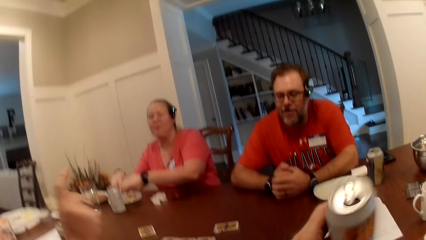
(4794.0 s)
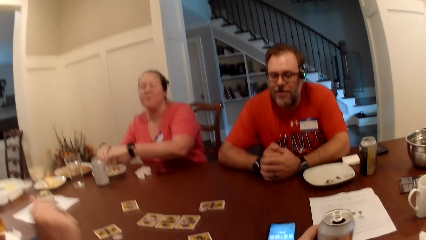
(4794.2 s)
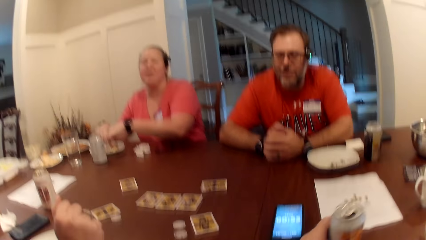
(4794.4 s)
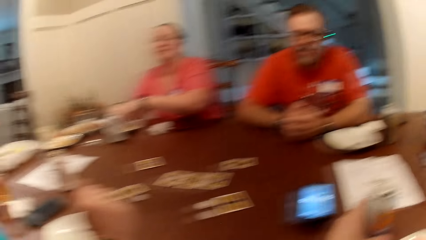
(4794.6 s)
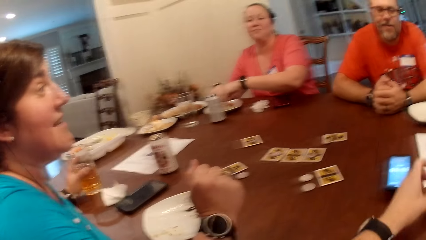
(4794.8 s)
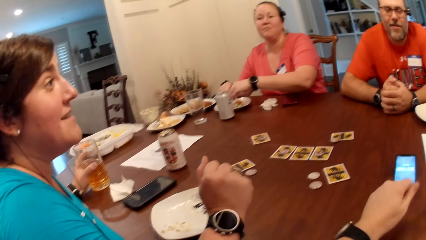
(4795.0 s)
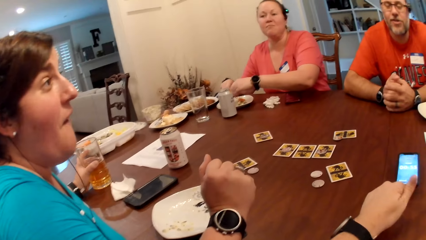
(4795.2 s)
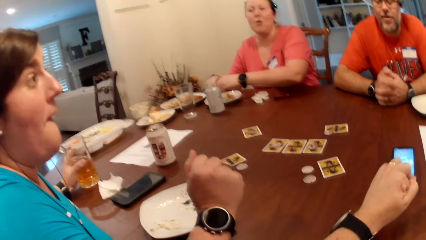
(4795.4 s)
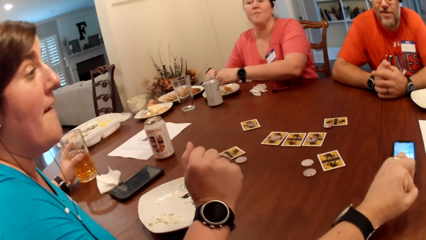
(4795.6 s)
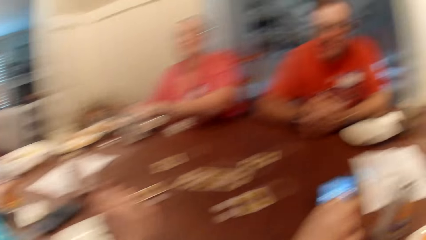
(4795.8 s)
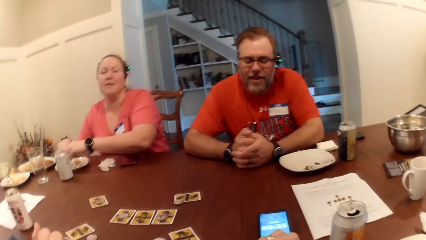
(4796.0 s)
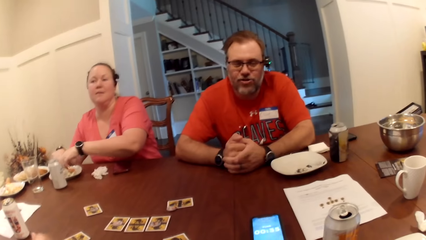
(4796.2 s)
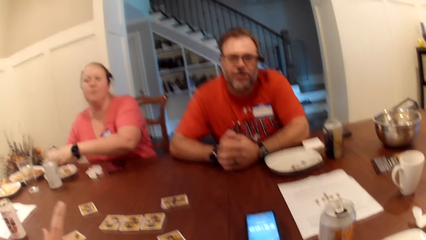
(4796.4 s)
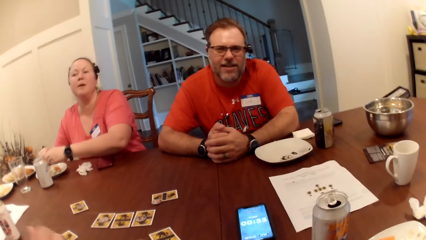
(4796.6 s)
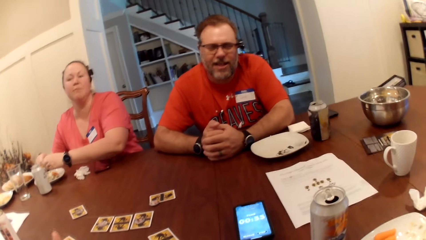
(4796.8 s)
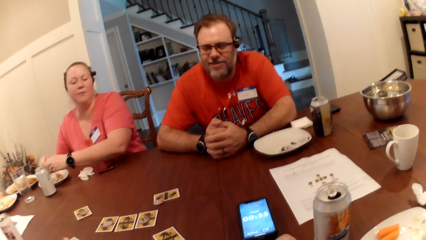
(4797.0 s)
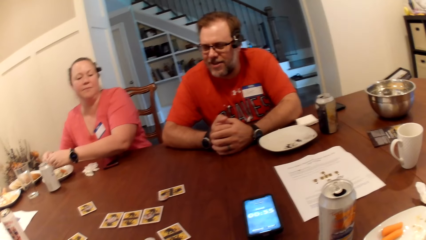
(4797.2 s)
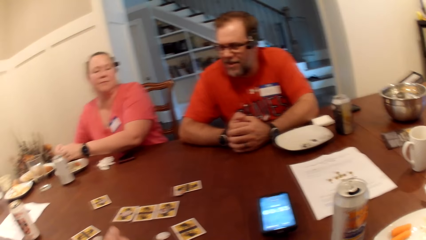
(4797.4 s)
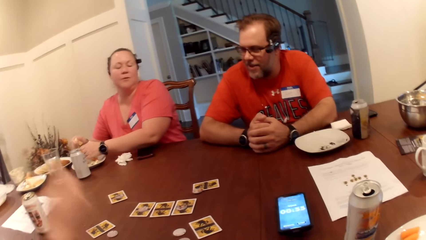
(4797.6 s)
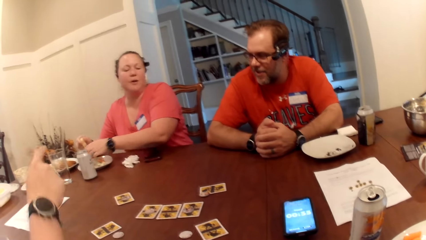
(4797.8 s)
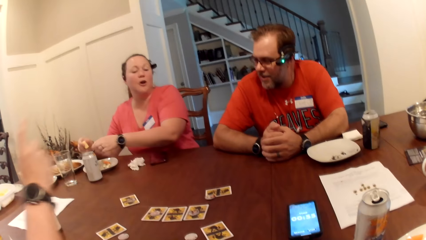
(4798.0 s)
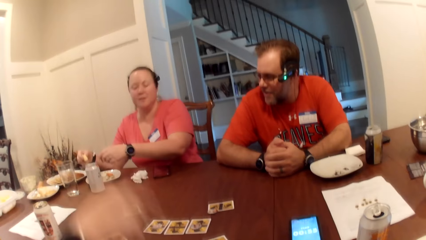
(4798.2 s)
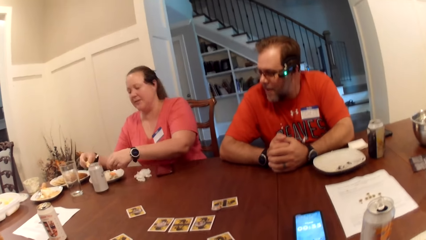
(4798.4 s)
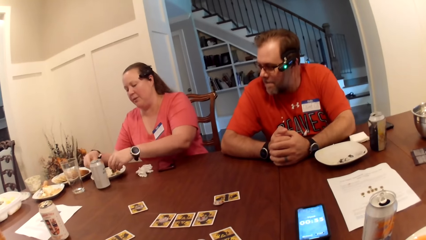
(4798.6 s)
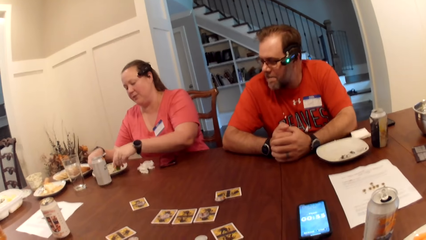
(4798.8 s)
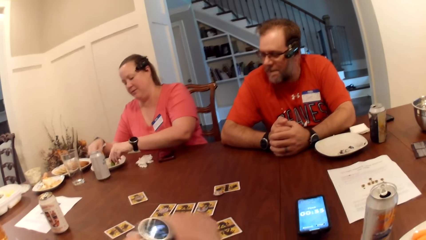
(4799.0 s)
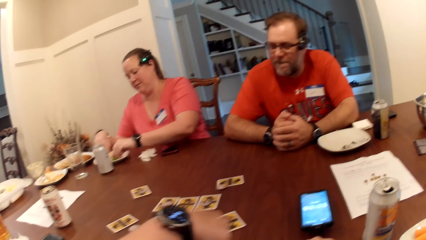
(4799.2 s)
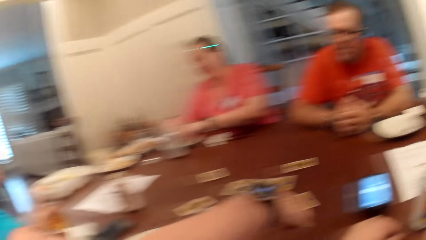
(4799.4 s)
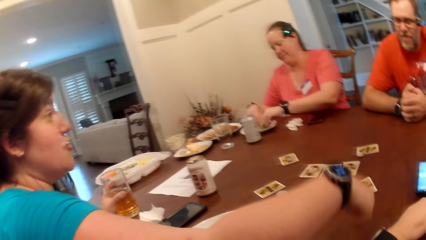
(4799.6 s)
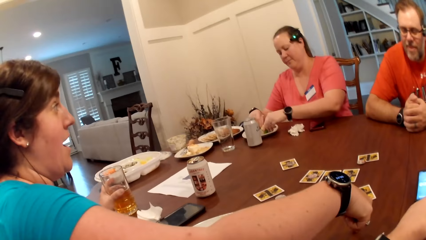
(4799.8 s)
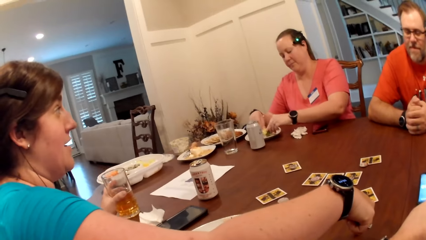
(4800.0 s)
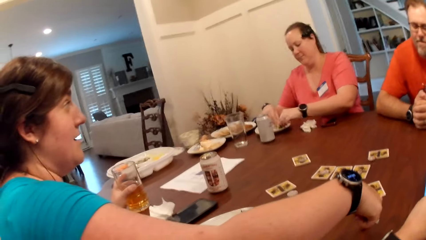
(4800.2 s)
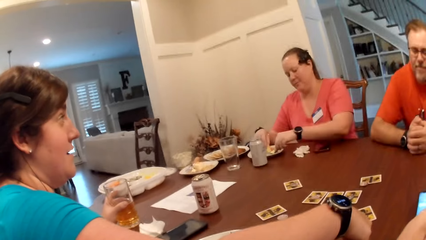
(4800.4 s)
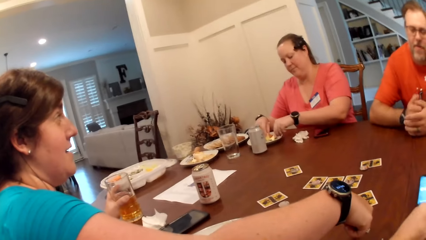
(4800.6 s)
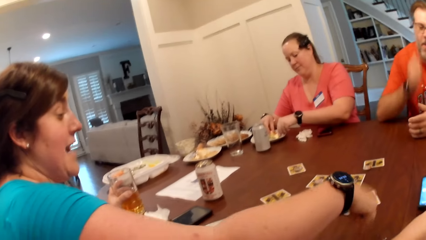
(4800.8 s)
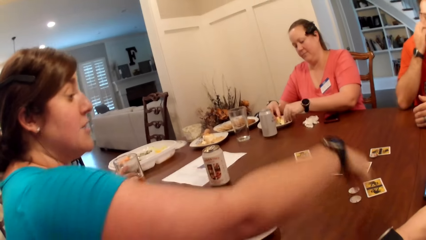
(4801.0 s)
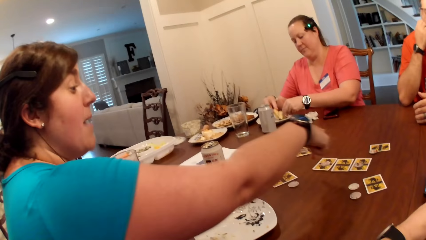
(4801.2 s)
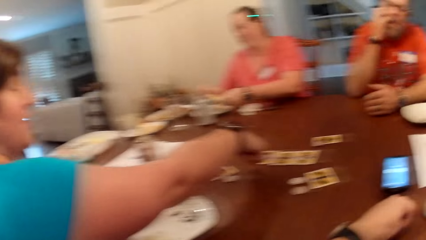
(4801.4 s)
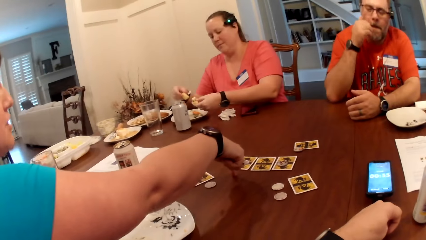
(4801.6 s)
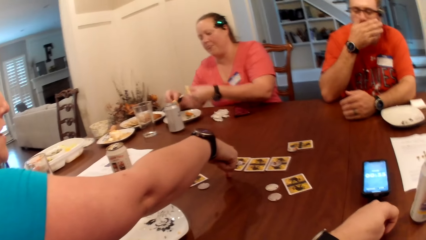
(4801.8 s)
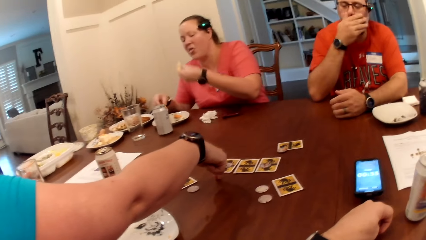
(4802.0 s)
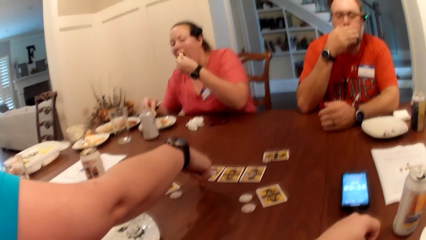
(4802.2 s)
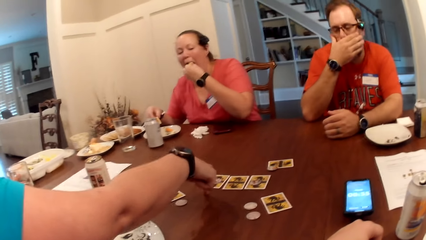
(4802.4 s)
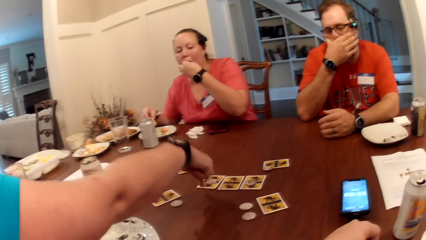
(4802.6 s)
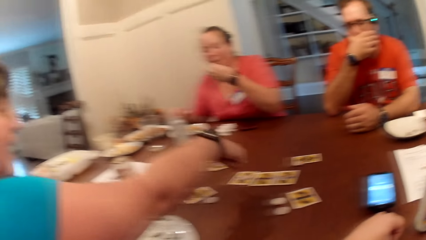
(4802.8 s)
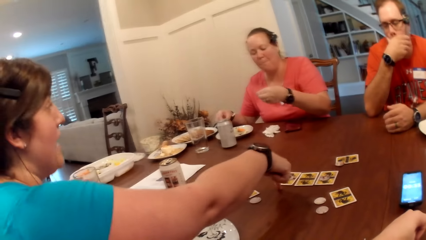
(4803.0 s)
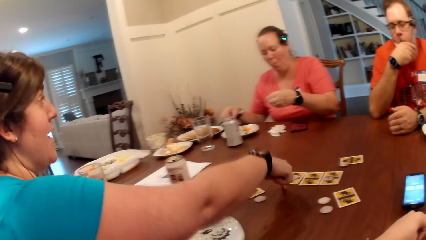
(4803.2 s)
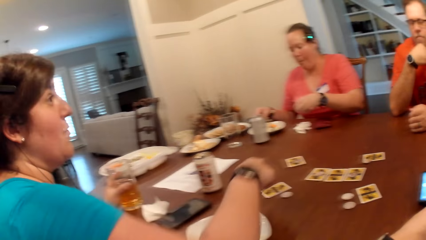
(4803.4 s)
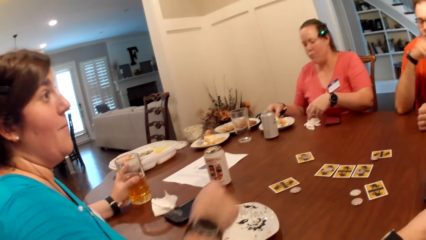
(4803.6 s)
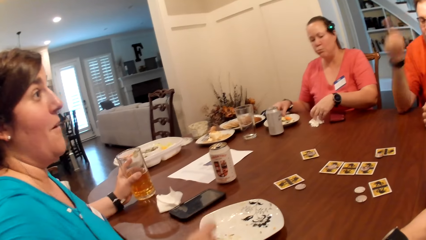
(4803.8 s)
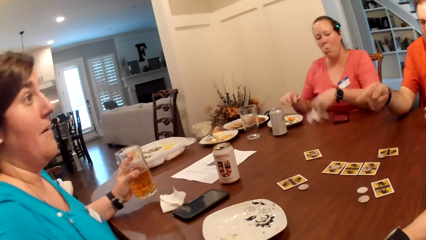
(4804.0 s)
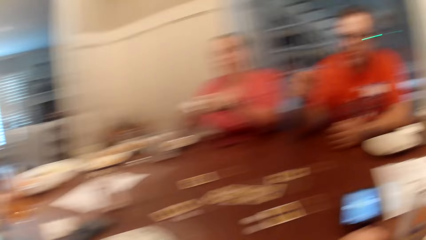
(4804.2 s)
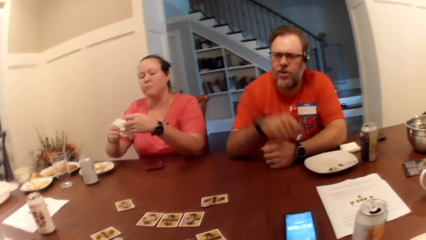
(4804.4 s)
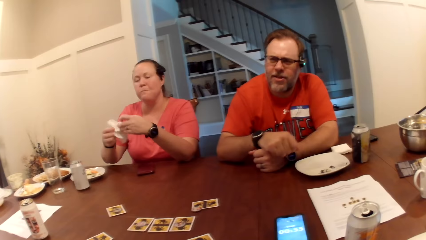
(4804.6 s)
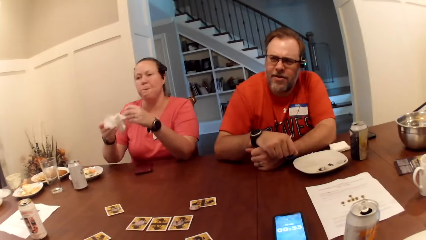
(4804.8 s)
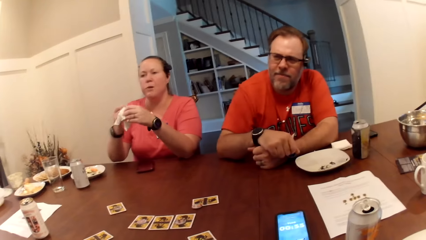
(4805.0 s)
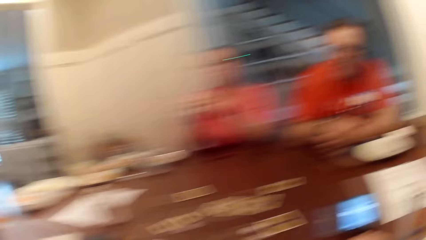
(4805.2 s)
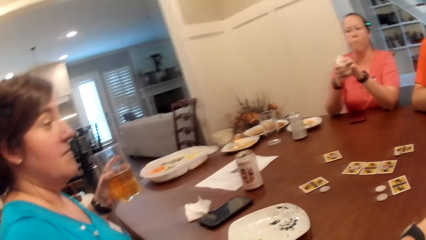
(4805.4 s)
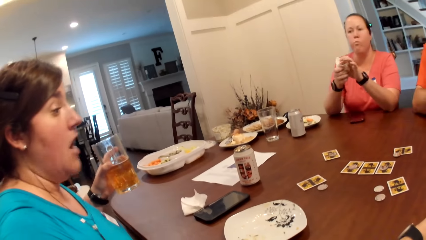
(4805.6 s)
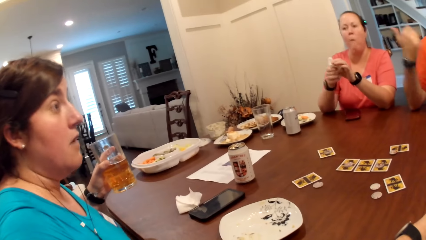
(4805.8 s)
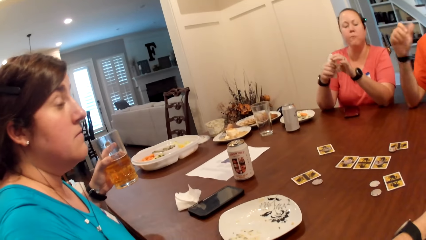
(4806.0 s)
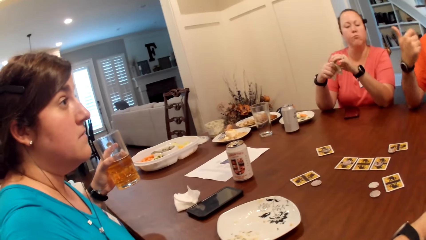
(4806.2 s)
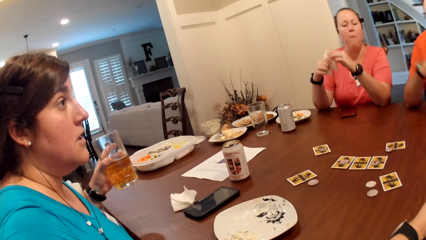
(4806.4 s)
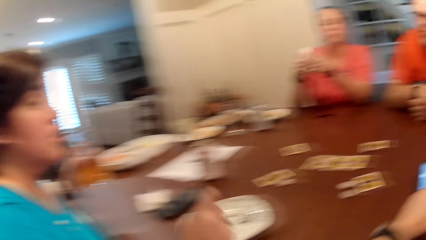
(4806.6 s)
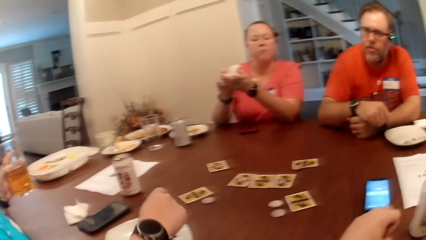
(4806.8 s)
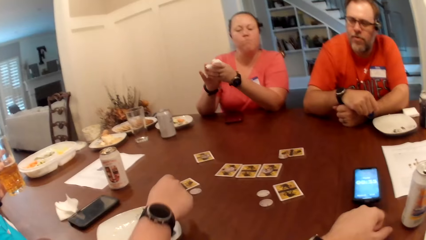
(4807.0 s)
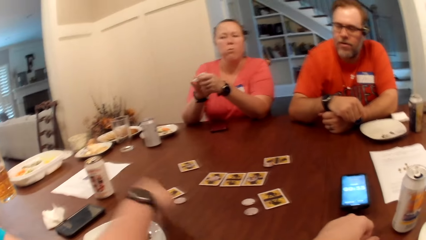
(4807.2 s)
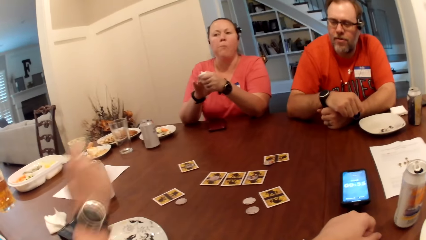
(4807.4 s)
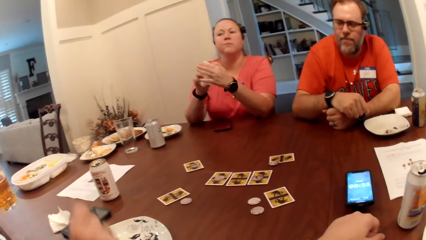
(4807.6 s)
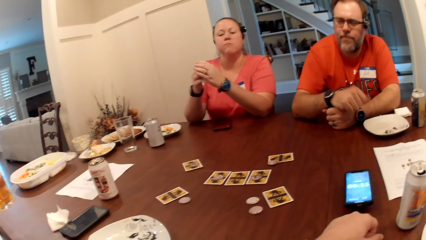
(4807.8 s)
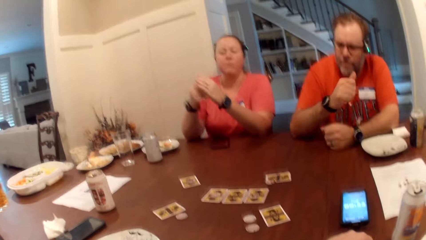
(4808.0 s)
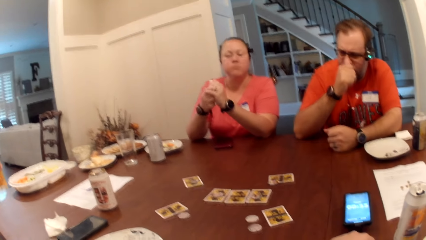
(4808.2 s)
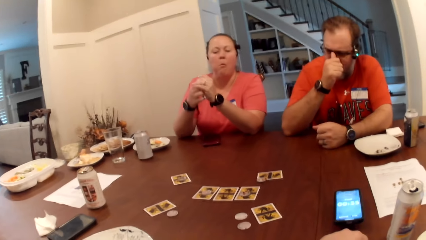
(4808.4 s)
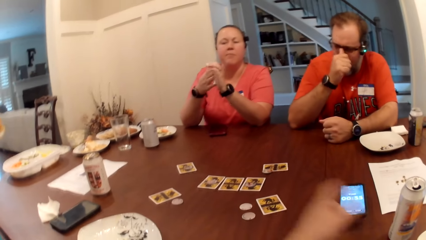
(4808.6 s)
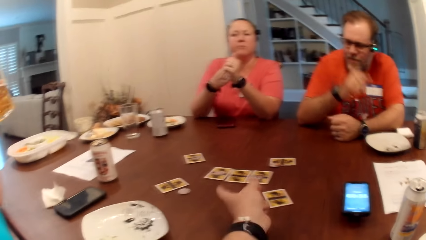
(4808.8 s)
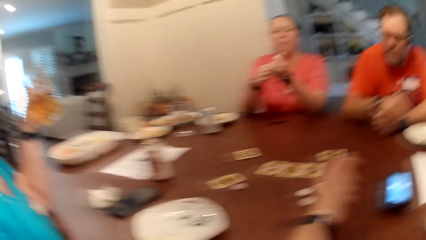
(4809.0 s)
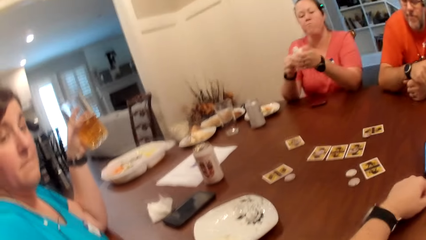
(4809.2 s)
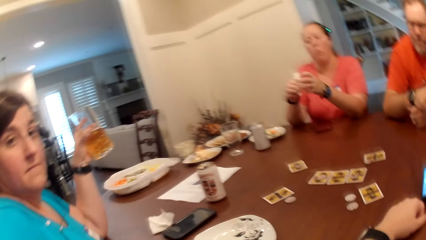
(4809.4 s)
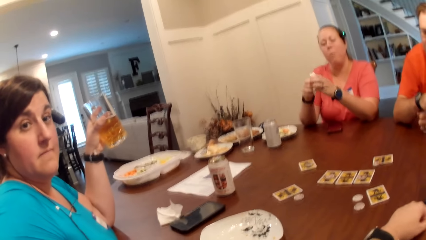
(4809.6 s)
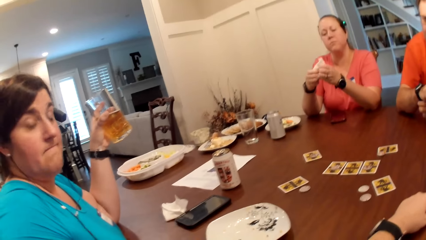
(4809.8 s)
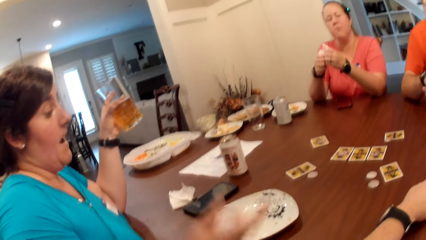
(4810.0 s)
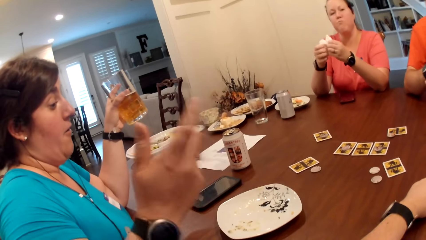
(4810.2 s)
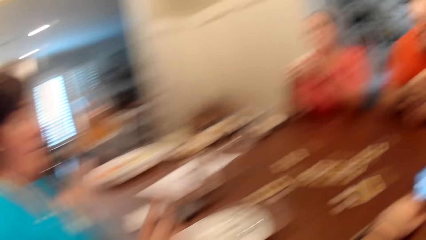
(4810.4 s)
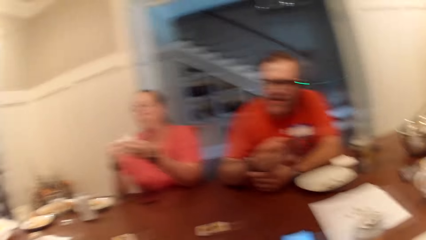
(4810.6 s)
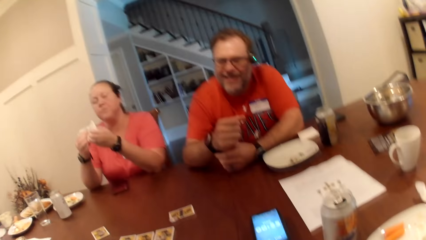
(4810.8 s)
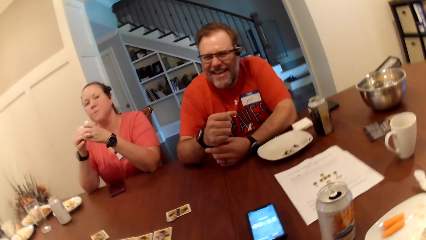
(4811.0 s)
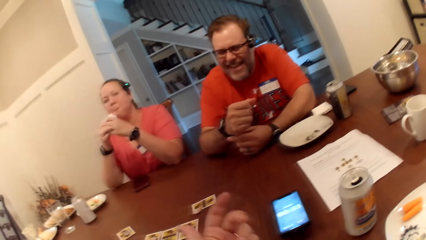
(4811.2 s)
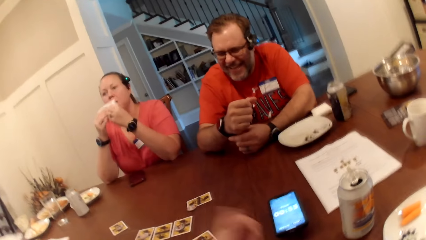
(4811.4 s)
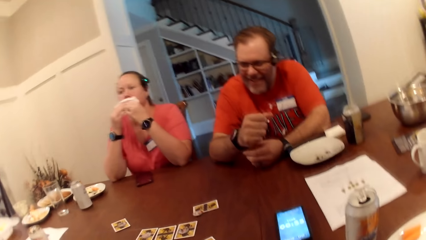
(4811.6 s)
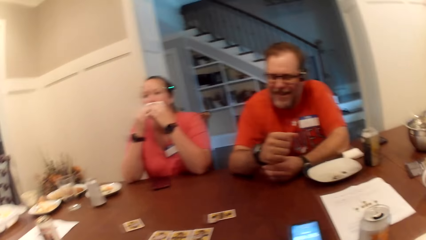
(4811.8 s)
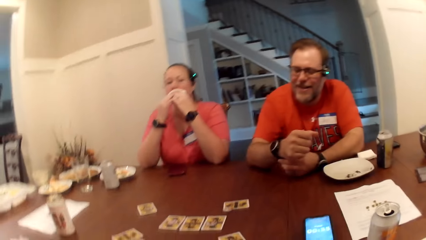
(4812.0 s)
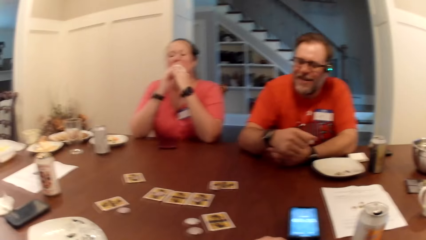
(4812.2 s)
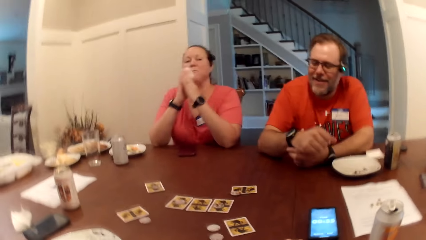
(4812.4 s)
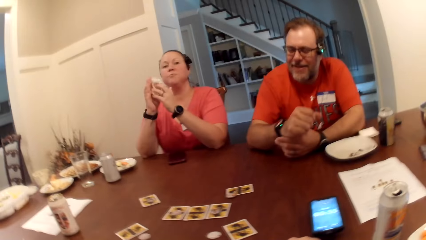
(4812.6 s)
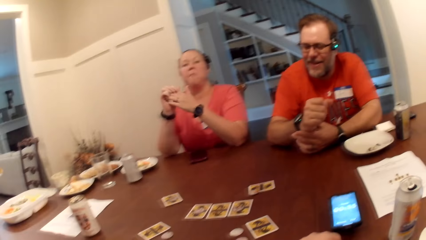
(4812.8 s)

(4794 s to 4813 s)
The camera wearer drops the can of beer on the table with his left hand. He sits on the chair on the floor. The woman scoops the sauce with a sausage in both hands. Another woman taps on the table with her right hand. She taps on a card on the table with her right hand. The first woman eats the sausage in her left hand. She picks up the tissue with her left hand, and cleans both hands with the tissue. The other woman holds a cup of beer in her left hand. The first woman cleans her mouth with the tissue in both hands.
